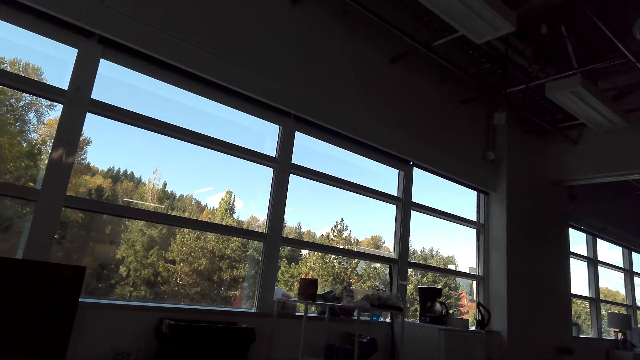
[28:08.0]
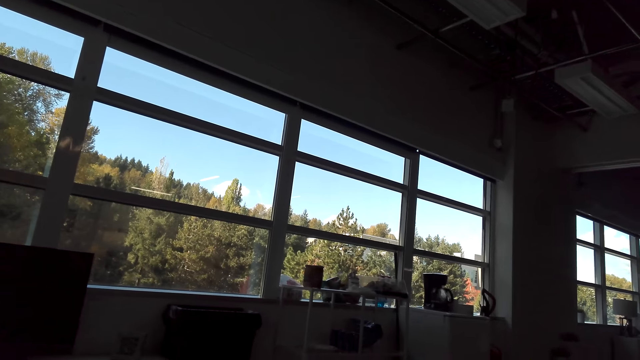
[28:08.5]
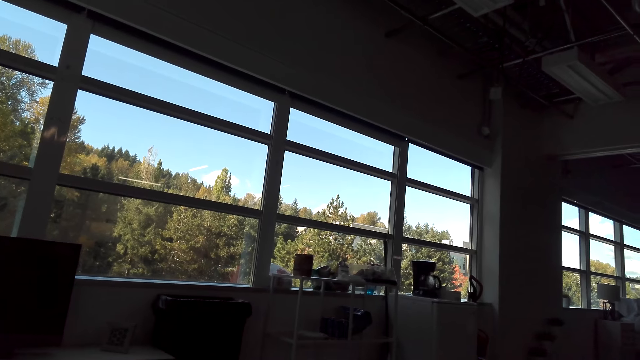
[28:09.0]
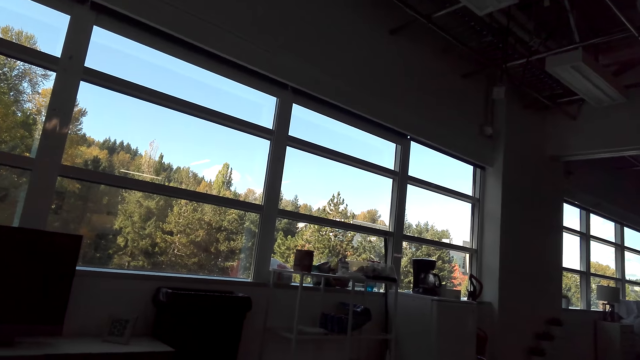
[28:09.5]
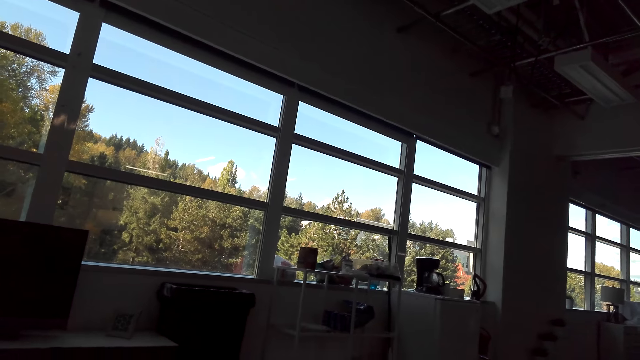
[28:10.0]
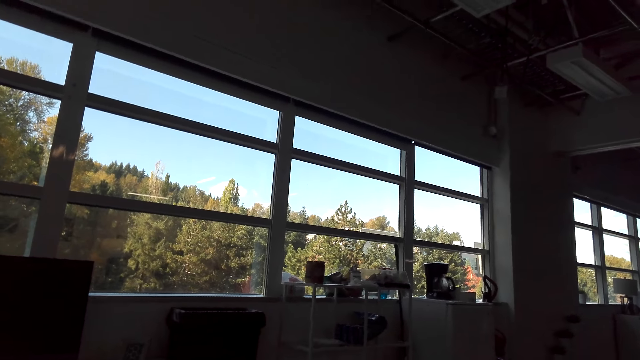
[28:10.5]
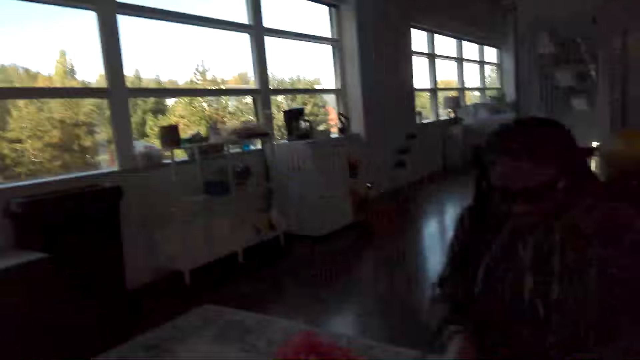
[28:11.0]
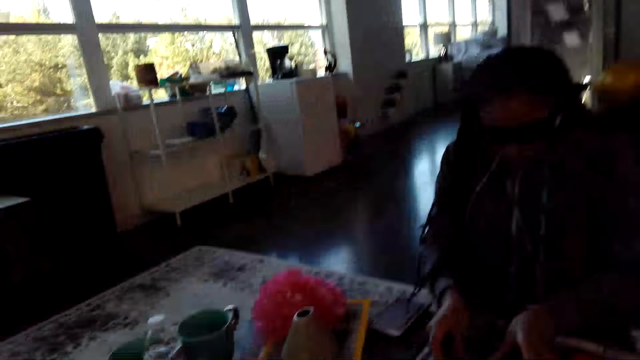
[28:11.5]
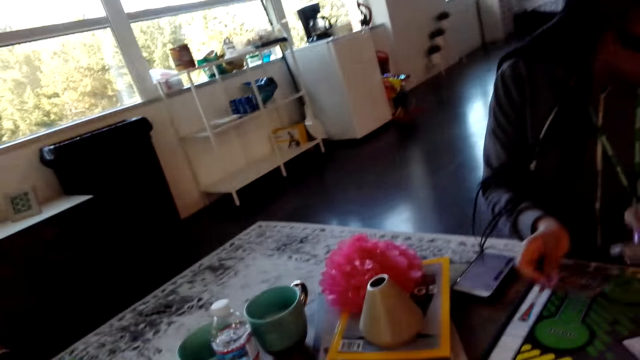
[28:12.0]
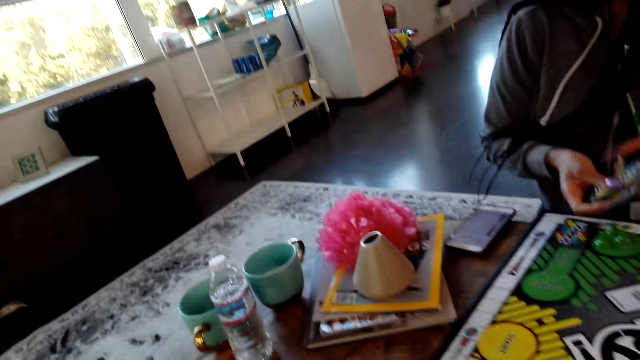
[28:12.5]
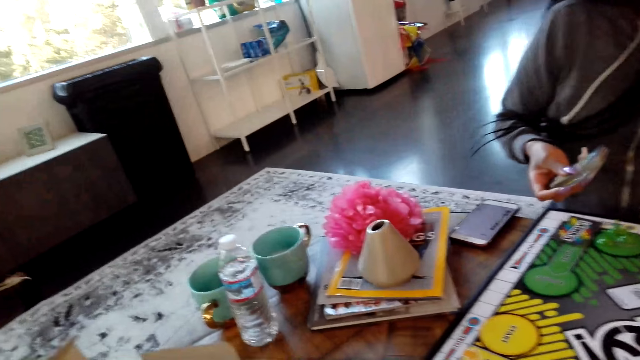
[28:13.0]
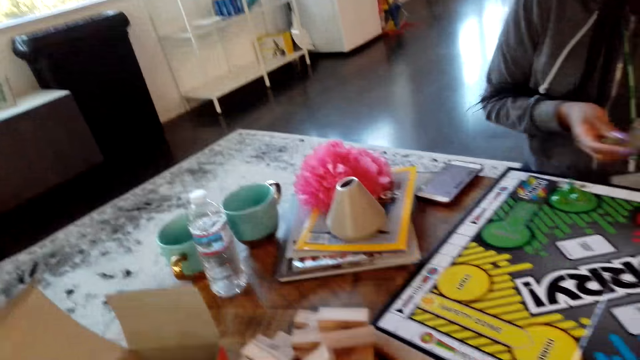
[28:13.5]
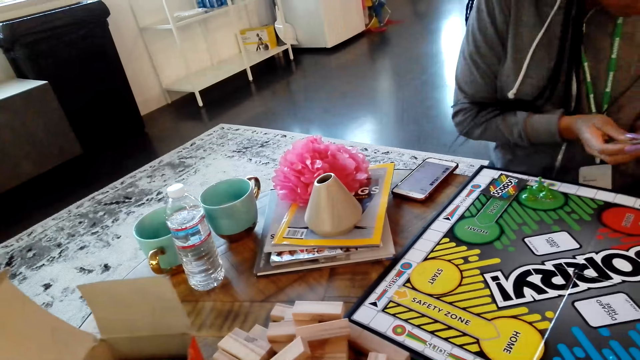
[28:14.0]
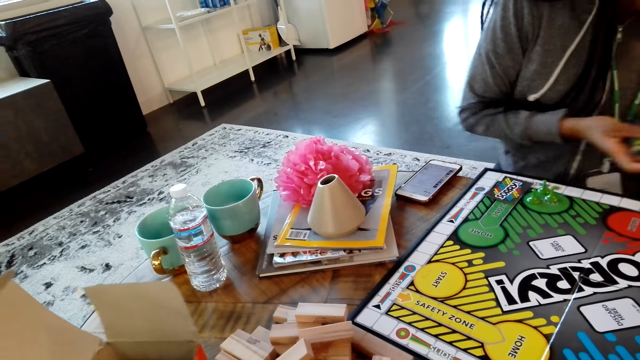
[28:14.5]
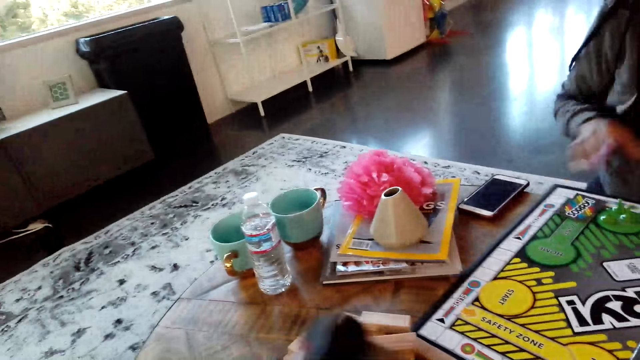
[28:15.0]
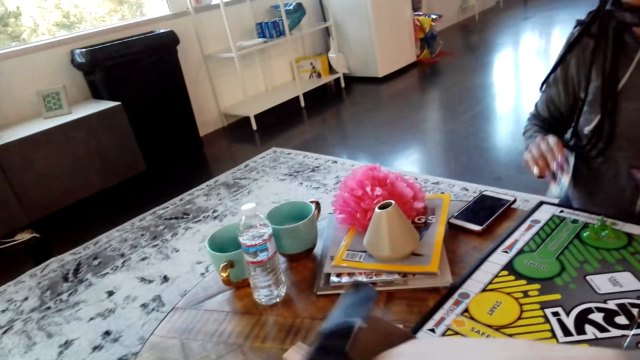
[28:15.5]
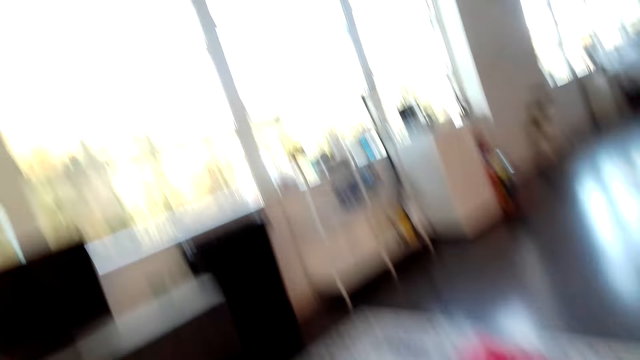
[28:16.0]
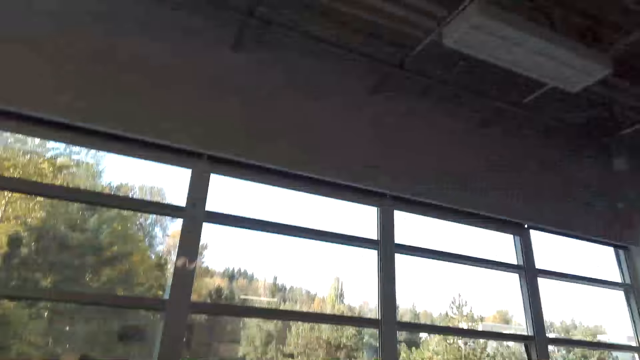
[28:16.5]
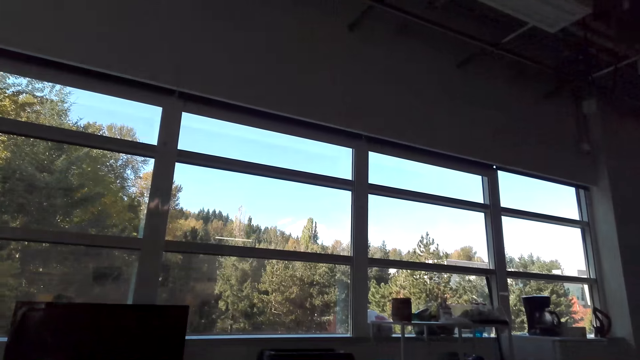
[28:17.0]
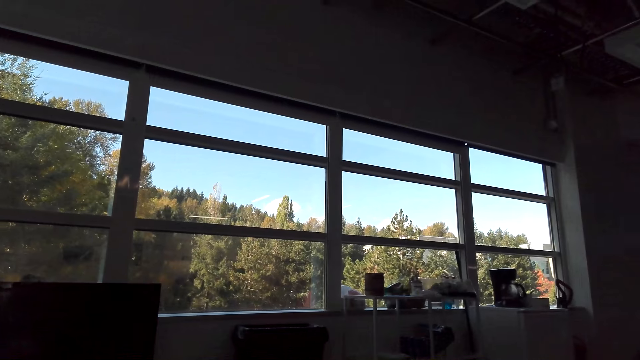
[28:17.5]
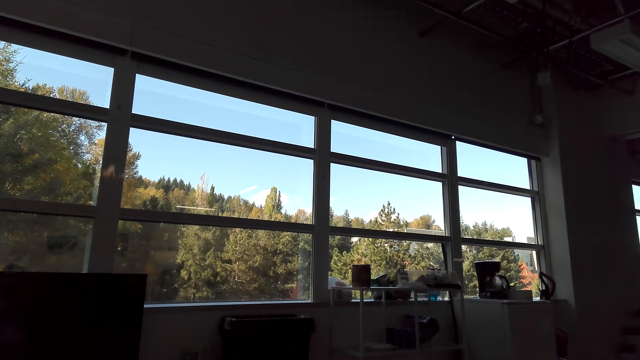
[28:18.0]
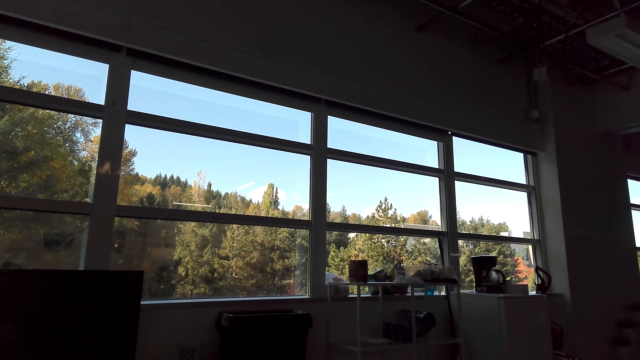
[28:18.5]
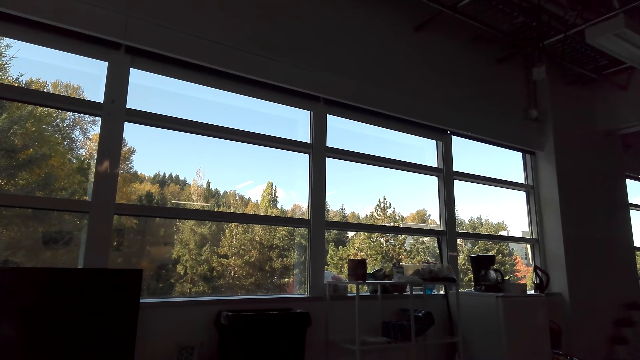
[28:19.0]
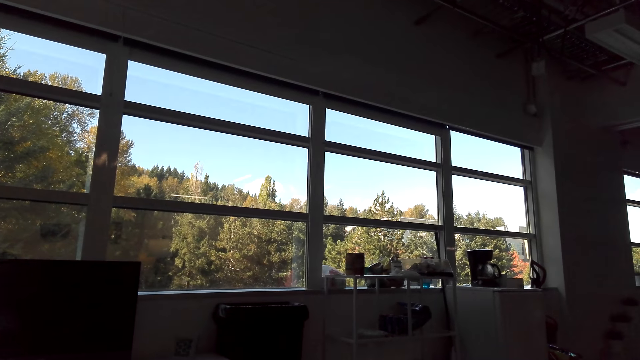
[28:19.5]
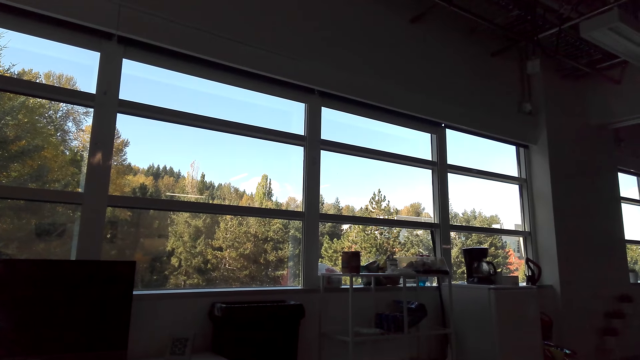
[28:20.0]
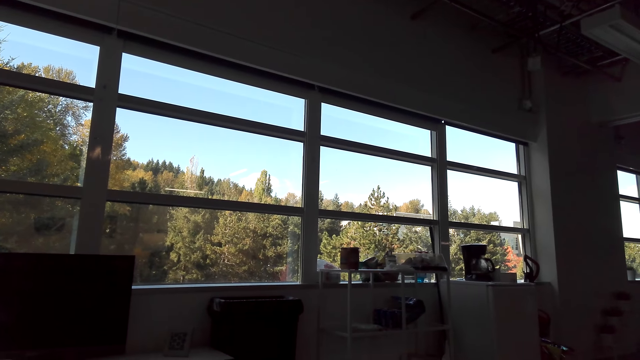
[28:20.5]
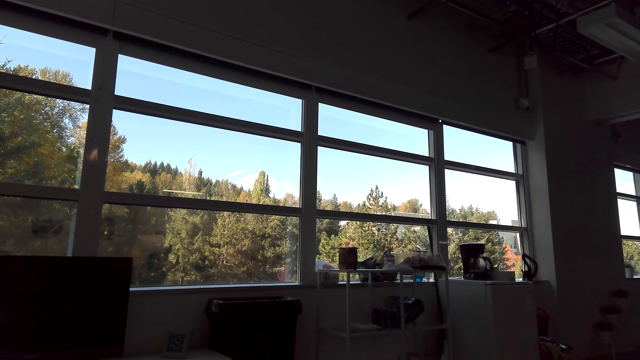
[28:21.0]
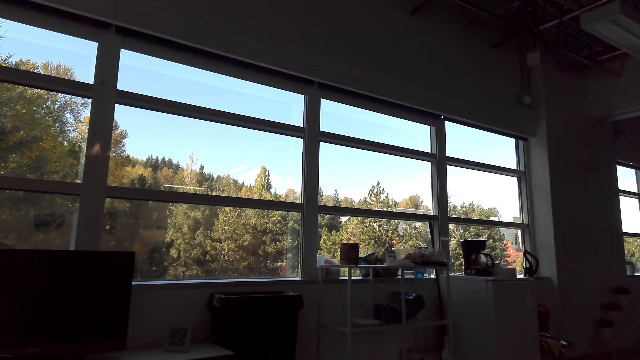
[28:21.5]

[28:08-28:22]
A woman moves hands. The woman arranges cards. The woman picks cards. The camera wearer looks around the house.

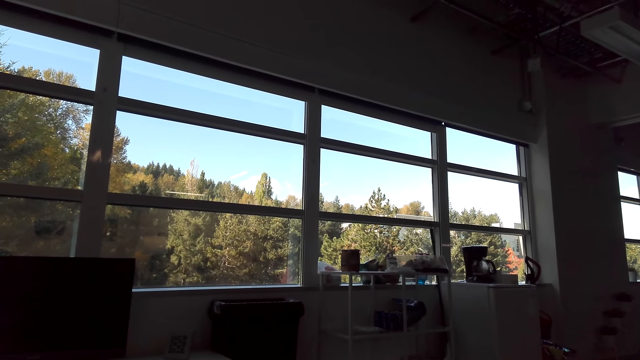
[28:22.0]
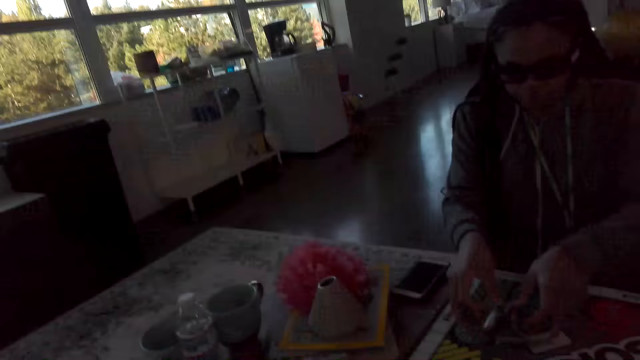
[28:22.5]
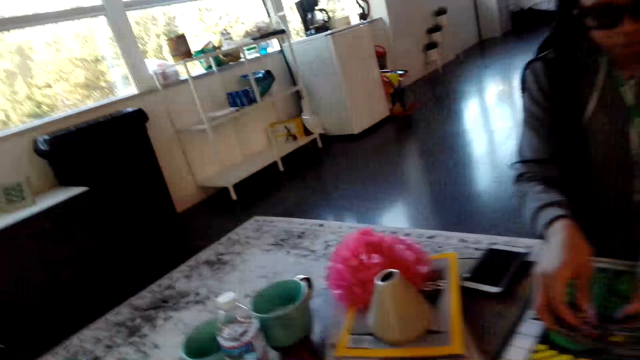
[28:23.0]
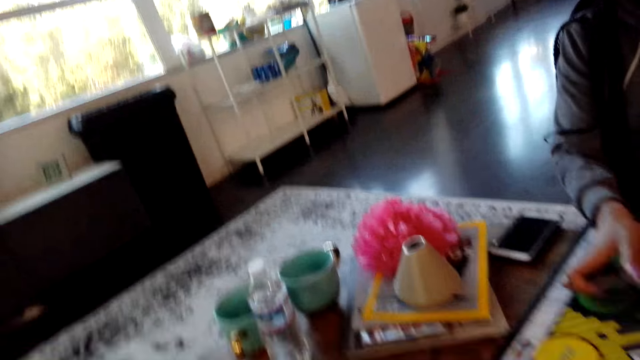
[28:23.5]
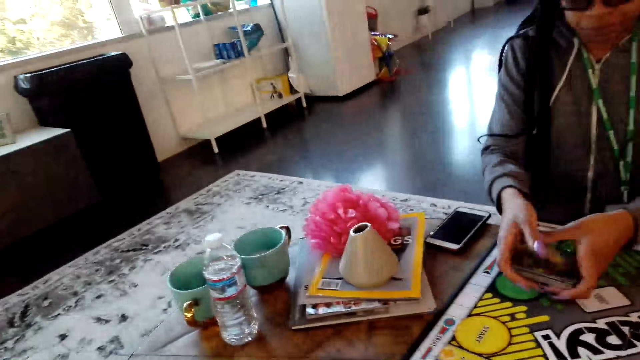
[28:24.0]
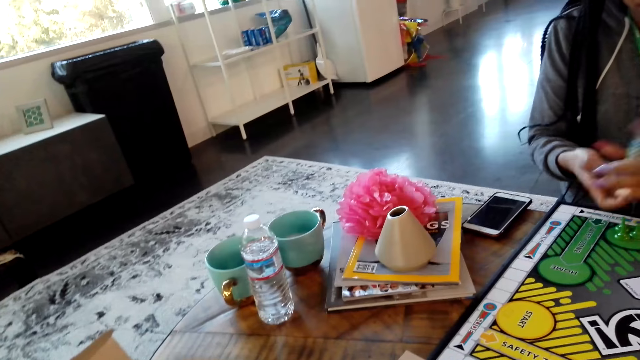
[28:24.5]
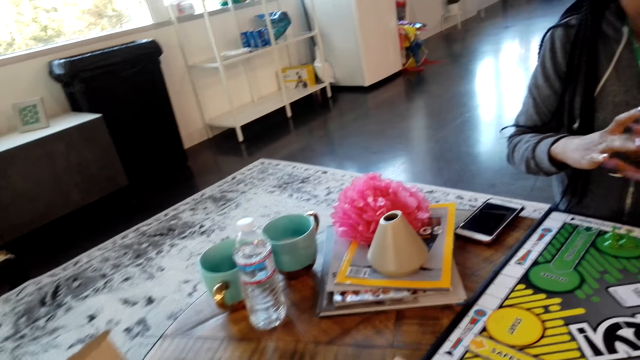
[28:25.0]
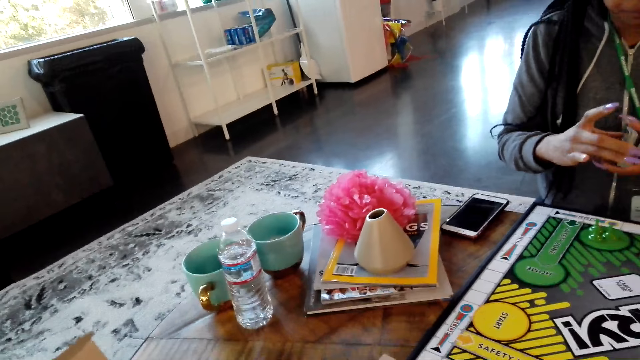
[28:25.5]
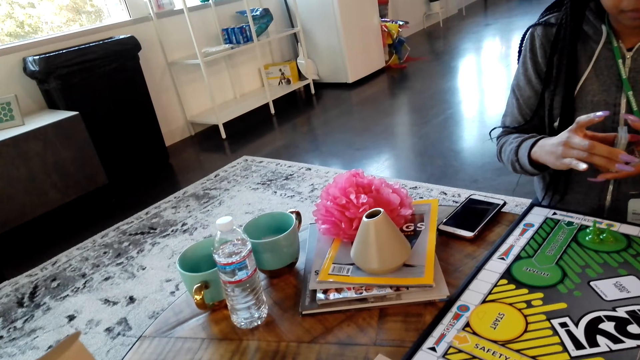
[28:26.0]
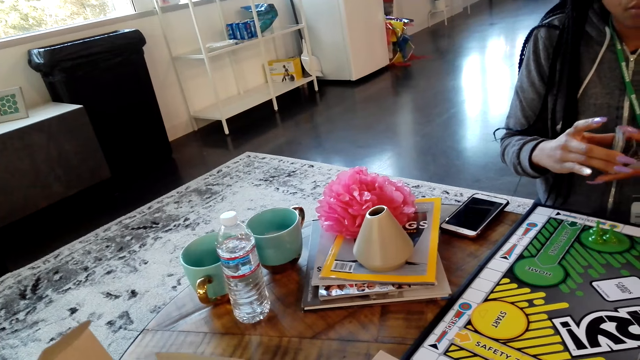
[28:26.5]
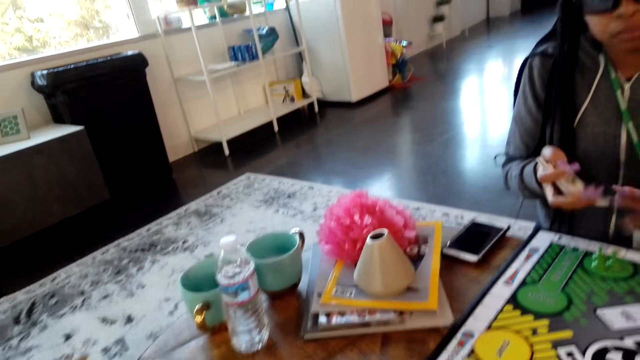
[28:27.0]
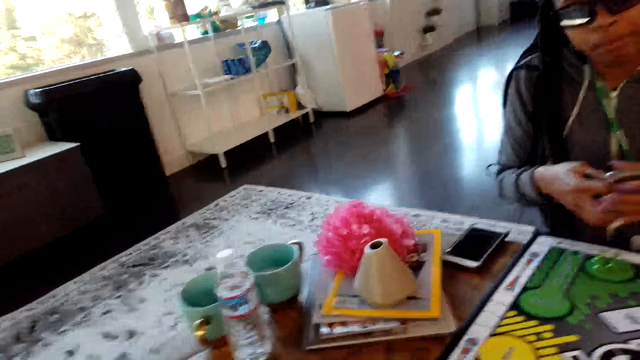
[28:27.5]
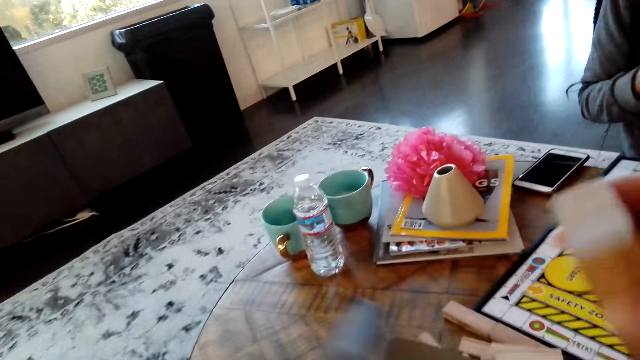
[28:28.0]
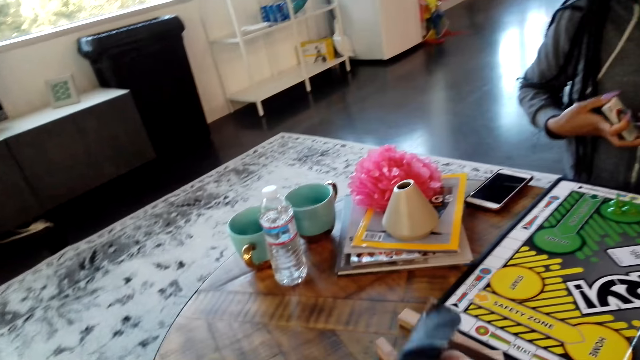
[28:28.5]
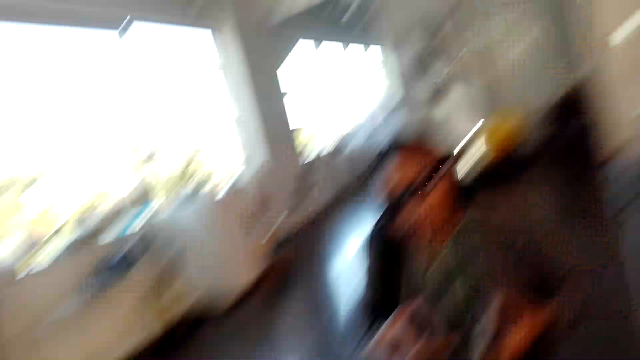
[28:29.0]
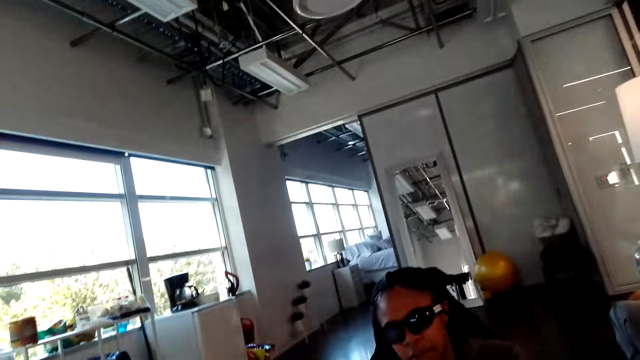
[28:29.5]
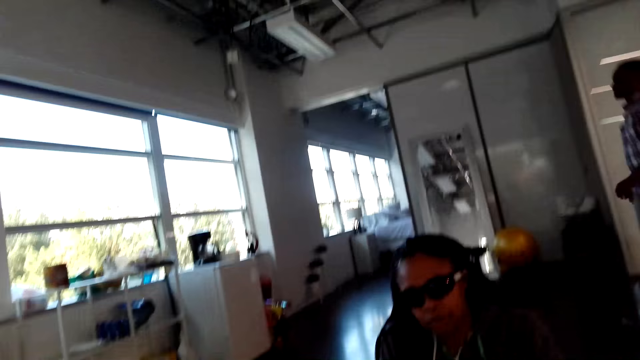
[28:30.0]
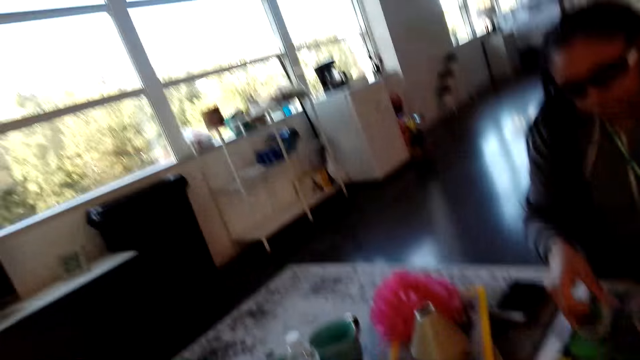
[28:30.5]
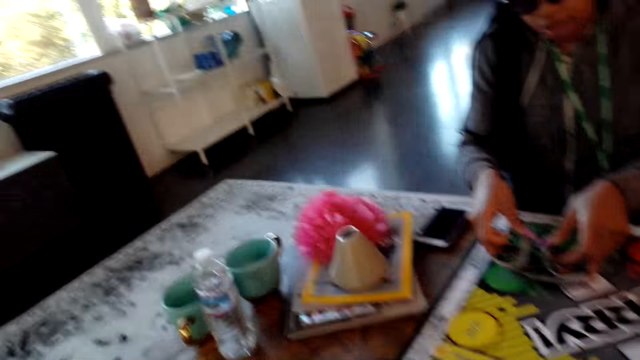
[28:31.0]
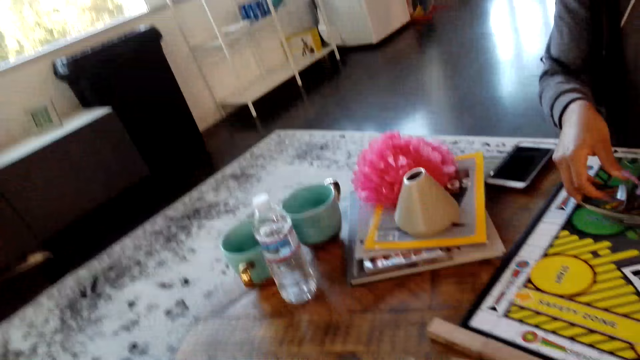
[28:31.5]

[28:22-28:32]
The woman picks cards. The woman arranges cards. The camera wearer dialogues with the woman. They pick blocks. They look around.
